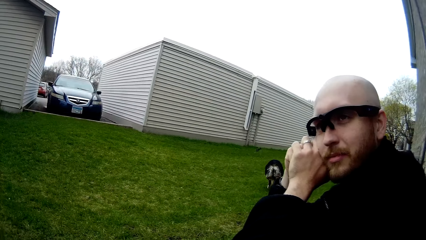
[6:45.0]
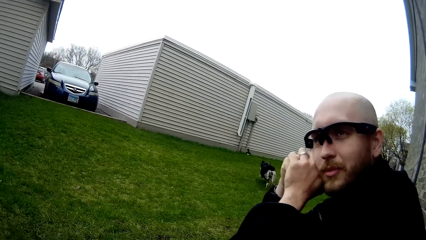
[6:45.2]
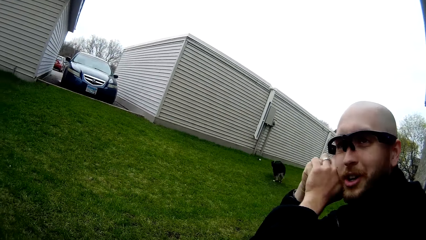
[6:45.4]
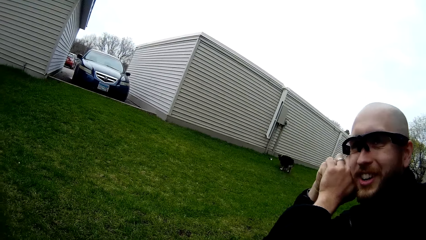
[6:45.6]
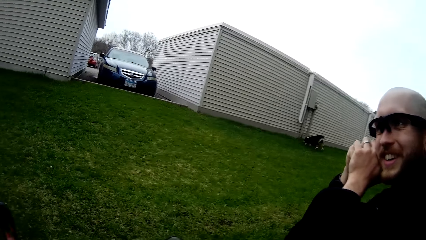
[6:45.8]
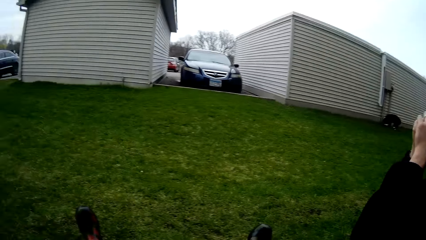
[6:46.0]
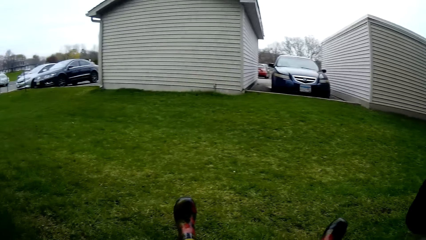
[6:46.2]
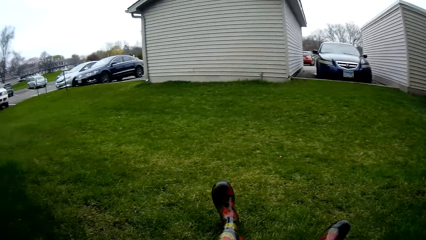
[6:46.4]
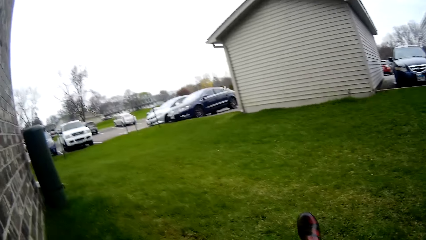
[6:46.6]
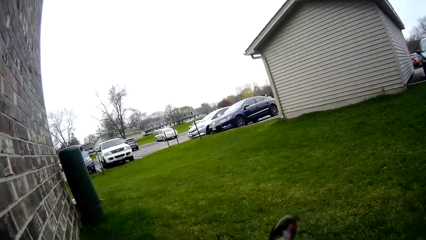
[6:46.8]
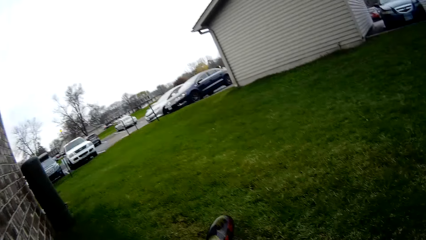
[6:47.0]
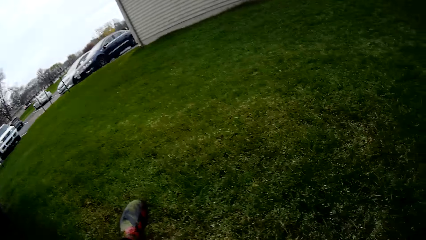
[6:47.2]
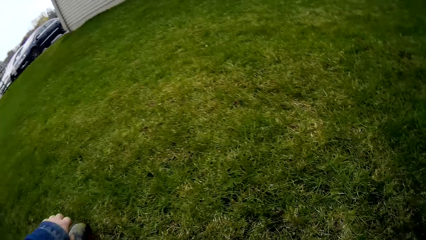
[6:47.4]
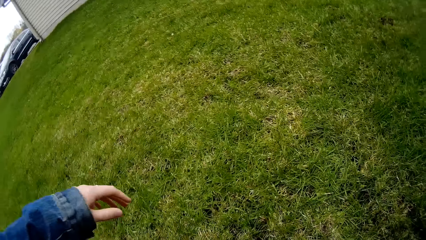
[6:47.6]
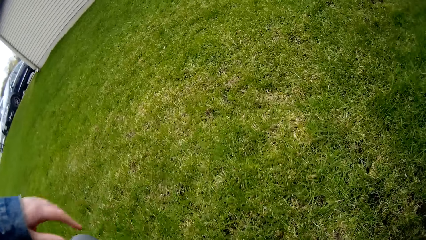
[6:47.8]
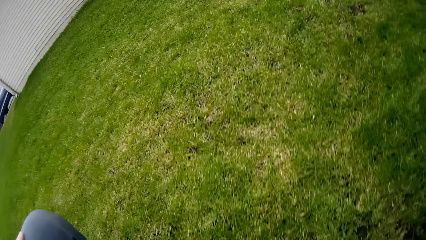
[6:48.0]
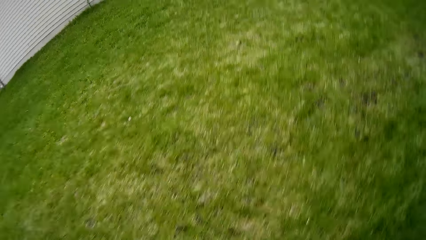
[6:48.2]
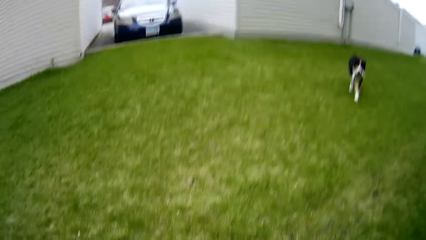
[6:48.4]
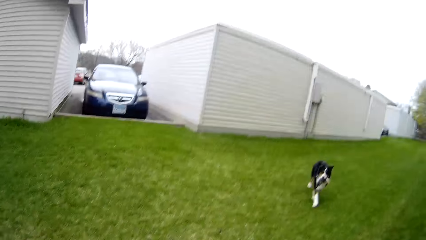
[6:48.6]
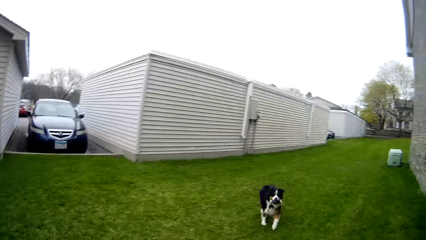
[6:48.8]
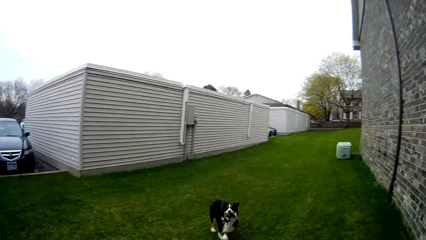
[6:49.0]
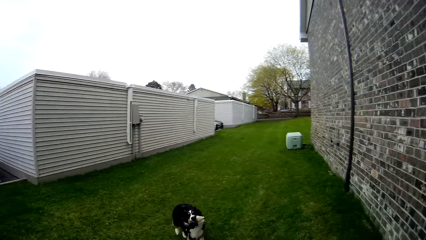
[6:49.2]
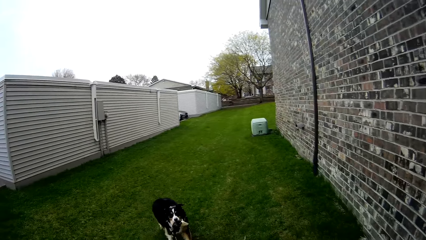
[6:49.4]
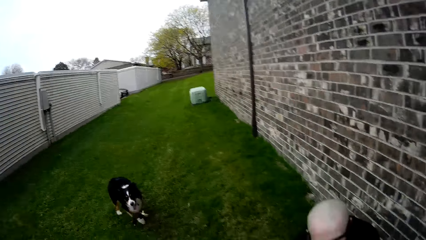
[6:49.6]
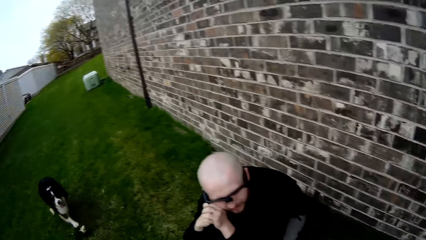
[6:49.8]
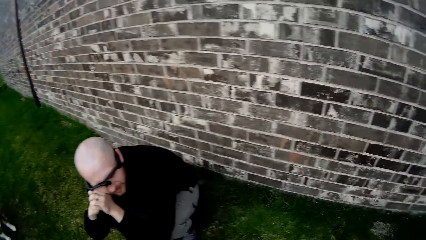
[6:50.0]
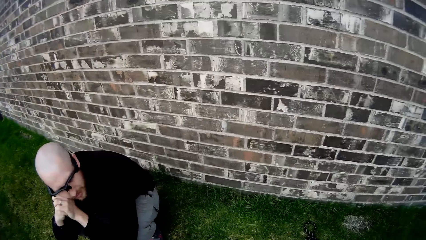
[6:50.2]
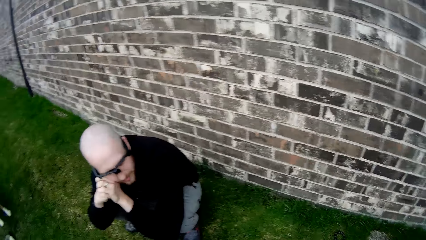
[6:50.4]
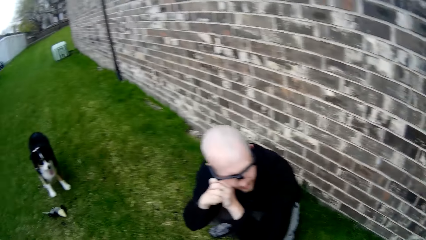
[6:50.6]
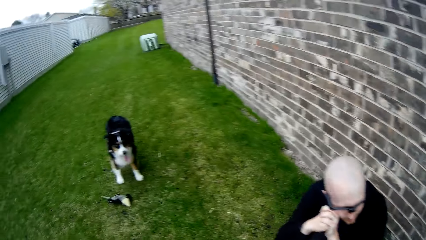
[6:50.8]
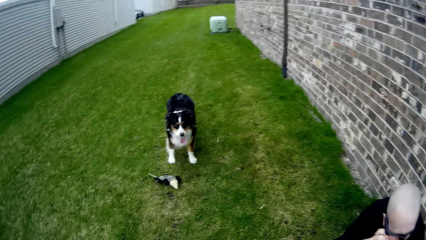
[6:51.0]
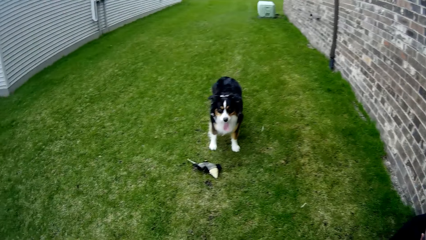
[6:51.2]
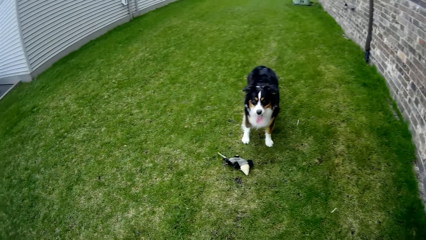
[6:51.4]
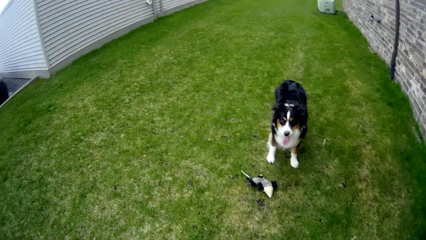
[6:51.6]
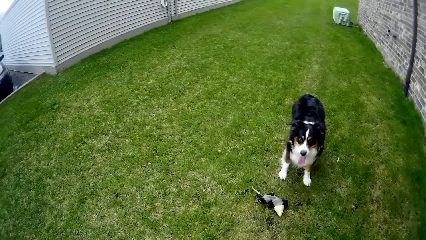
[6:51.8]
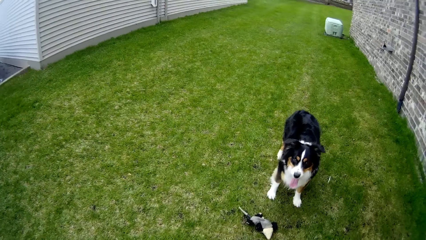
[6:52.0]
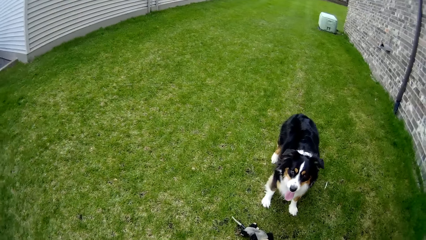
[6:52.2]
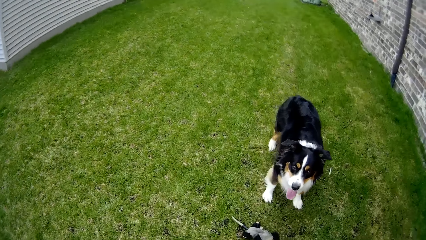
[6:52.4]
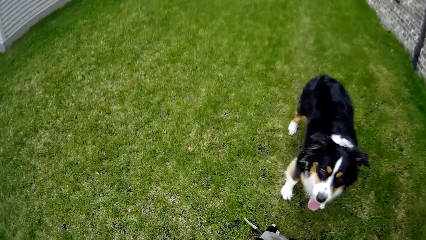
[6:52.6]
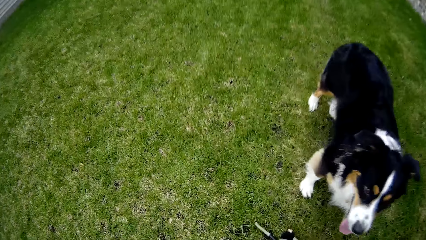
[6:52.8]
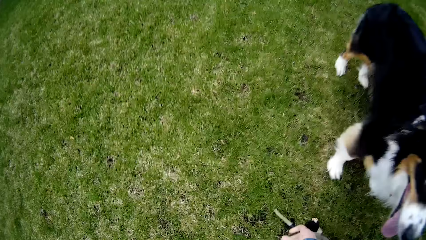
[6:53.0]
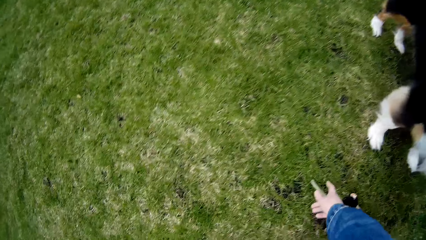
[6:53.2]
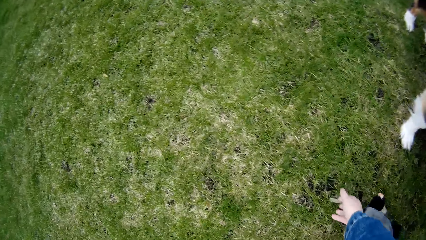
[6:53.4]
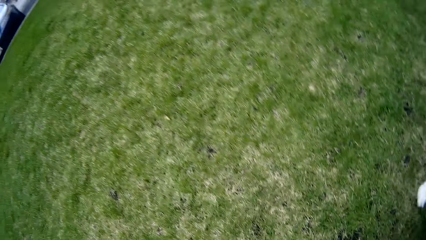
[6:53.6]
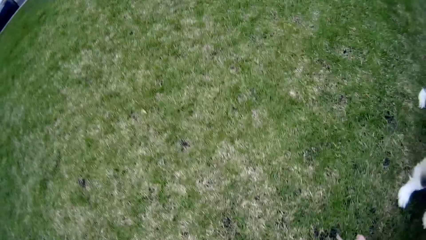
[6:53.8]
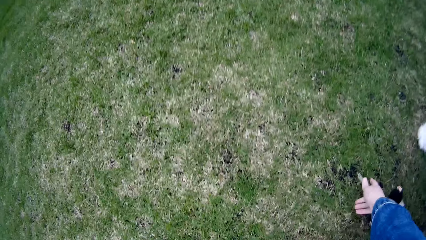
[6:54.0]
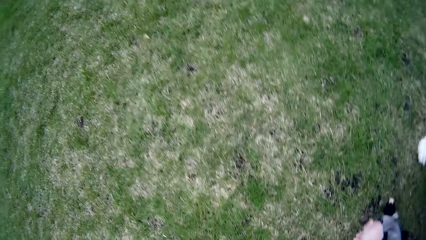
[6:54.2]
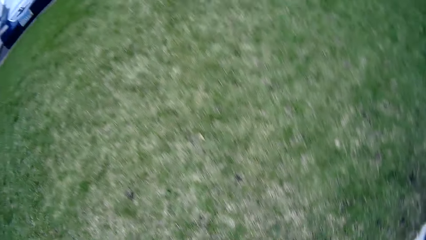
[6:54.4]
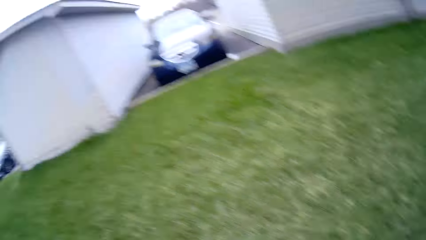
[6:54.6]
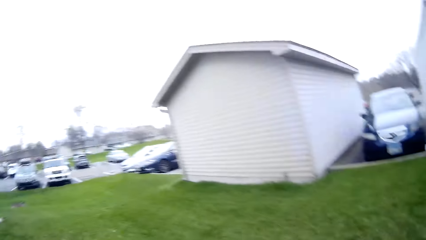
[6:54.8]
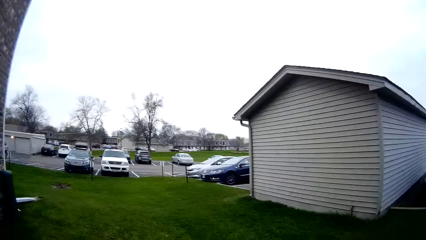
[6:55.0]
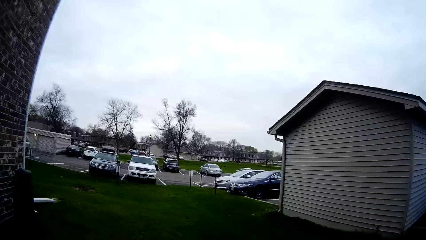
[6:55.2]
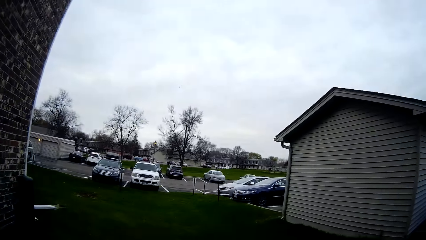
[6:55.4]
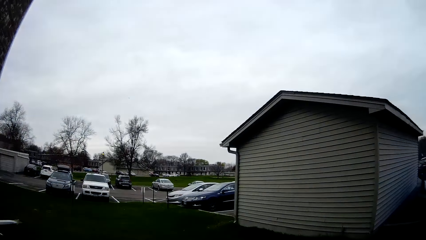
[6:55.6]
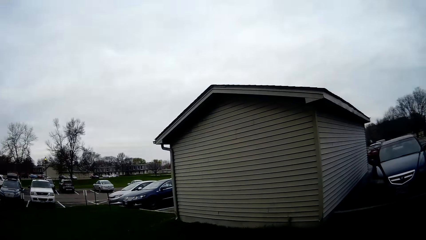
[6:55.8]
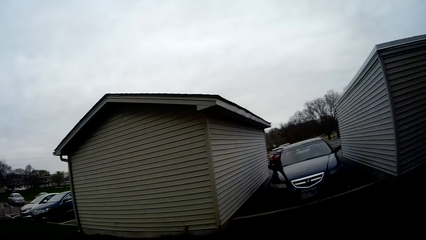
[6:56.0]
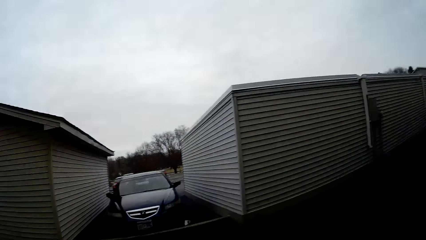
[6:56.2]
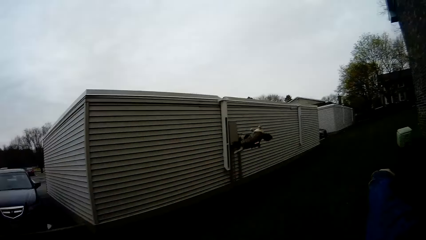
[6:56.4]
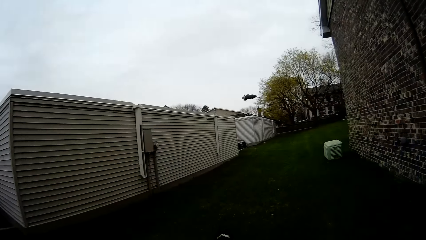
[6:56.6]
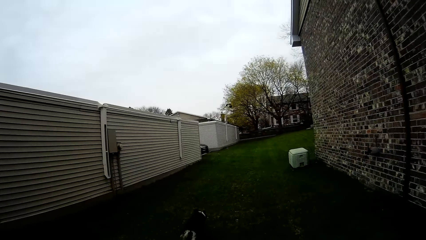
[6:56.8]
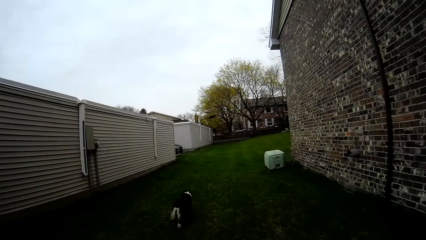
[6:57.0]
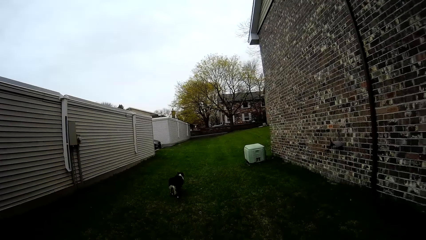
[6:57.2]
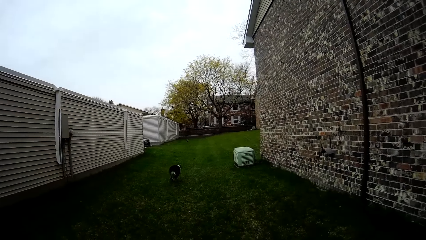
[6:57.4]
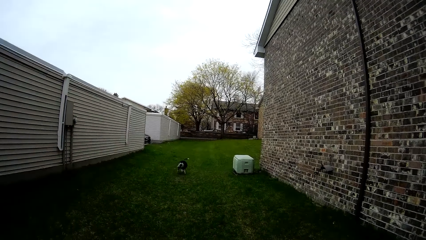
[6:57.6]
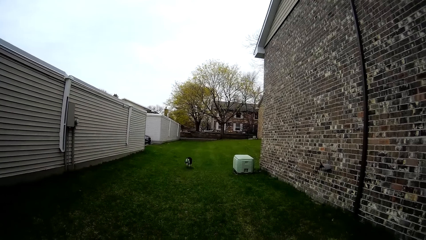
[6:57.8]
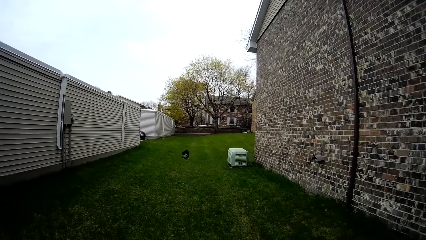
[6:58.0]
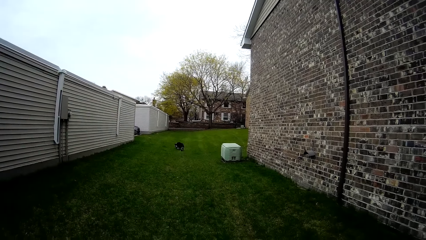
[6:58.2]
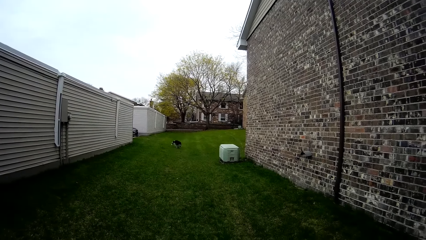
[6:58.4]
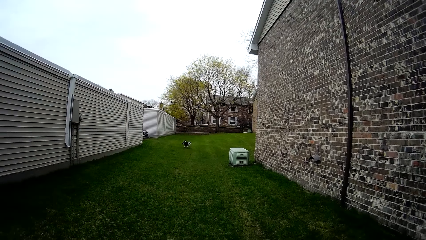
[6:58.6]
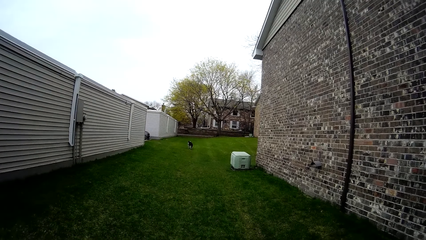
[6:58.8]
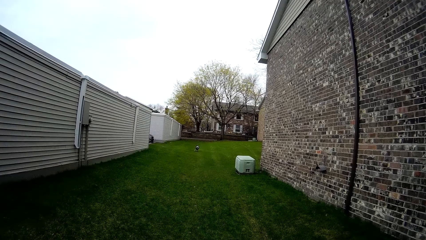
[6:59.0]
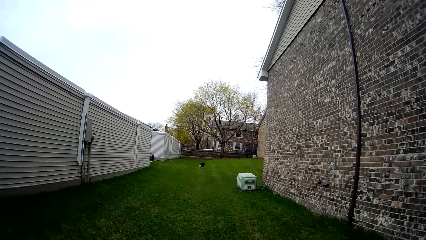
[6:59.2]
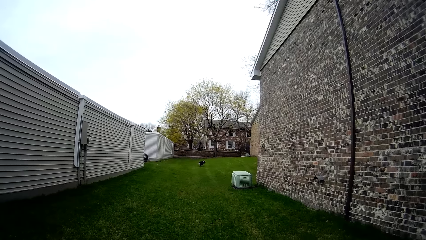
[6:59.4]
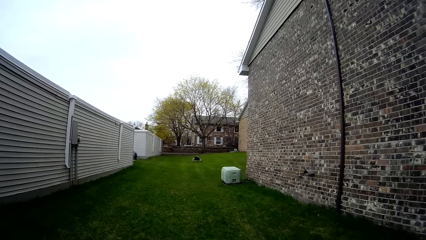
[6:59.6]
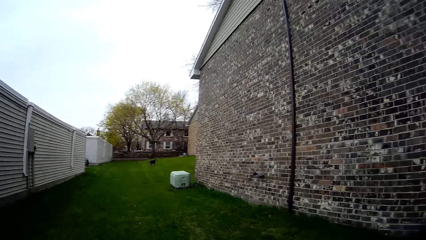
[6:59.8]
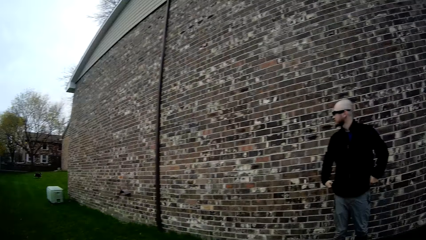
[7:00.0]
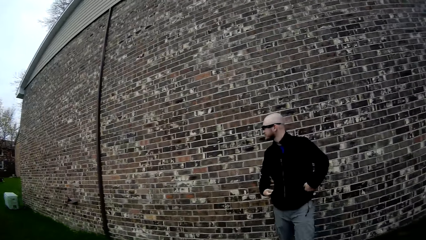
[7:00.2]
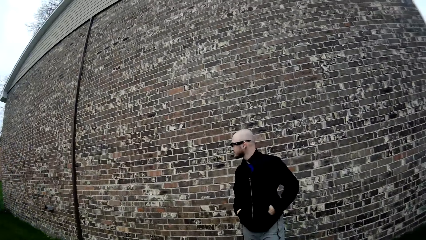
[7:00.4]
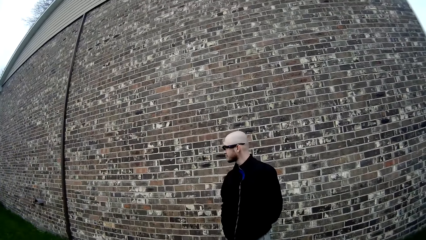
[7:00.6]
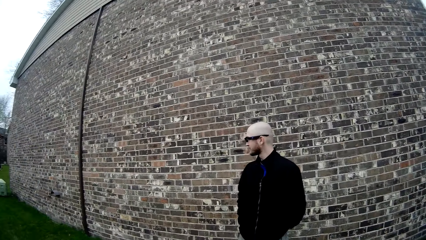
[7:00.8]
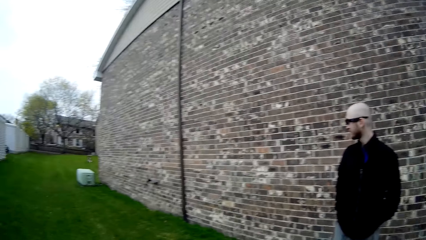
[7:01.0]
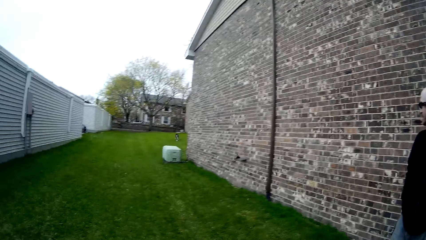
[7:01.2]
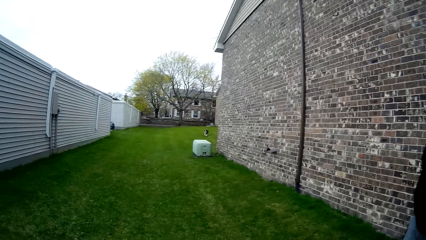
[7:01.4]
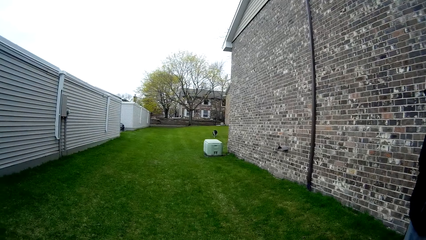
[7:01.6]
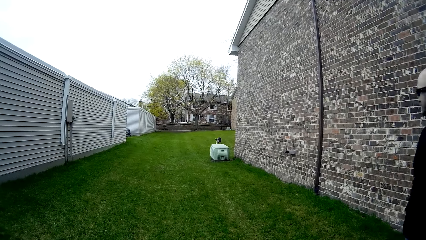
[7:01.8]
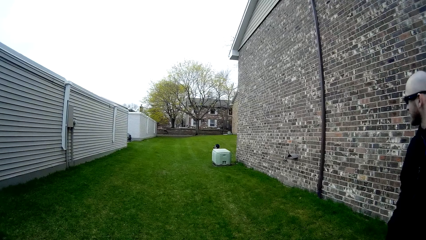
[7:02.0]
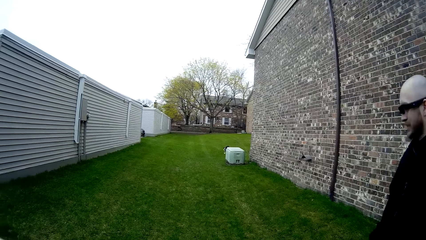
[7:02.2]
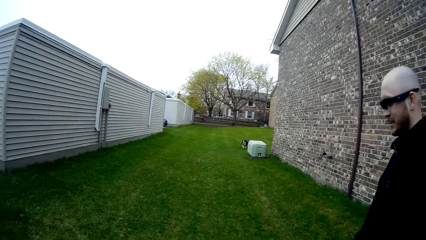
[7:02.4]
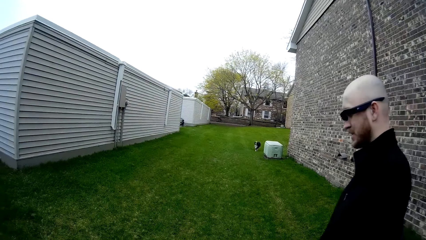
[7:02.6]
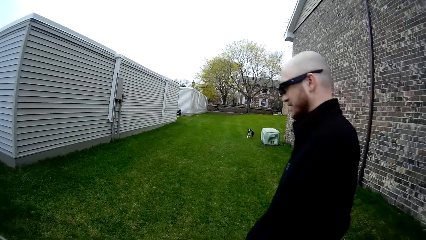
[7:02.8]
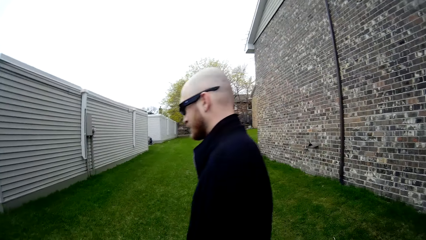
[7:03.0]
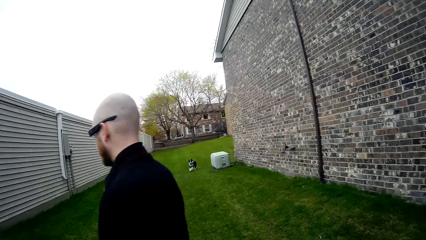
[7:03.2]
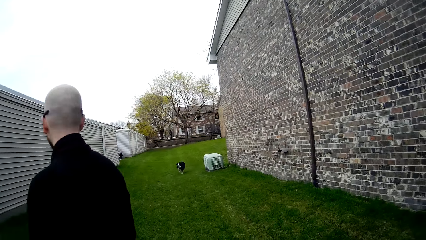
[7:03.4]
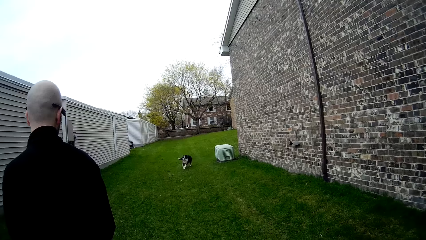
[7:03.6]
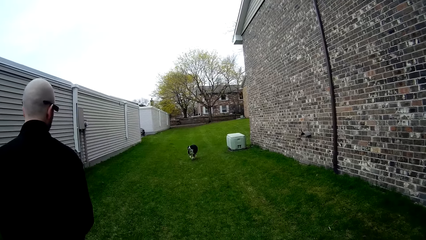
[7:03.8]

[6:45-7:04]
The dog runs towards the fetch toy. The camera wearer talks to a person. The person replies to the camera wearer. The camera wearer stands from the ground. She looks around the person. She walks around the ground. She picks up the fetch toy from the grass with her right hand. She looks around. She throws the fetch toy with her right hand. The dog runs towards the fetch toy. The camera wearer looks around the person. She looks around.
